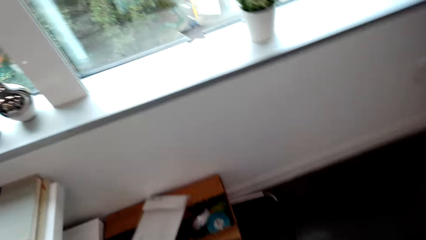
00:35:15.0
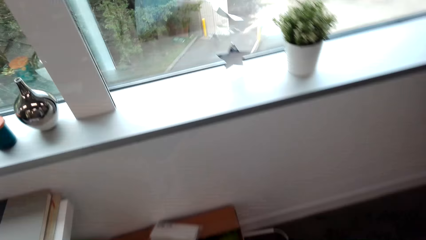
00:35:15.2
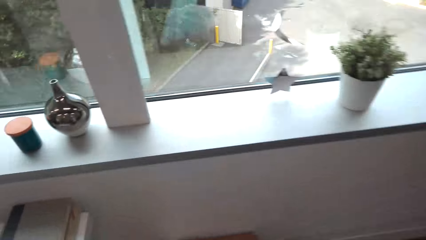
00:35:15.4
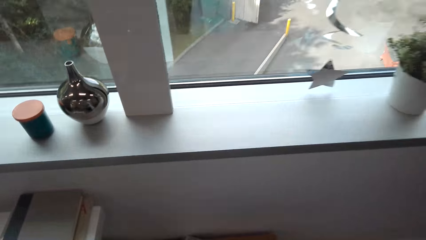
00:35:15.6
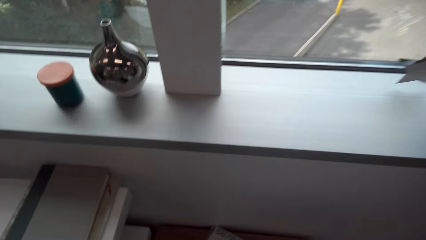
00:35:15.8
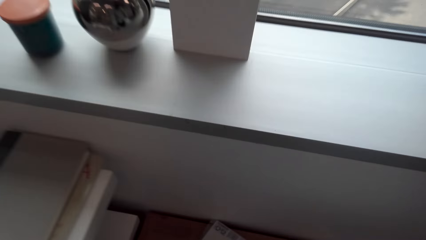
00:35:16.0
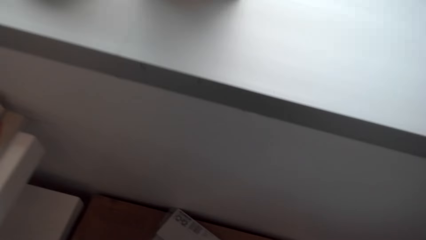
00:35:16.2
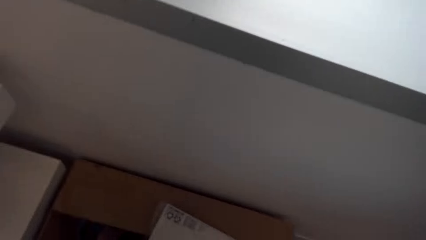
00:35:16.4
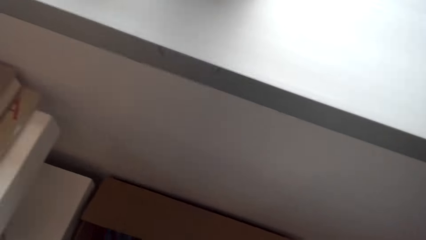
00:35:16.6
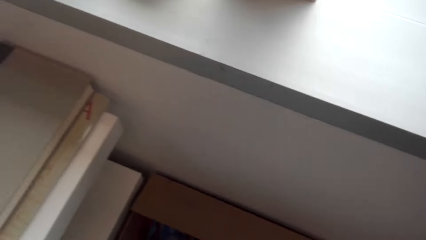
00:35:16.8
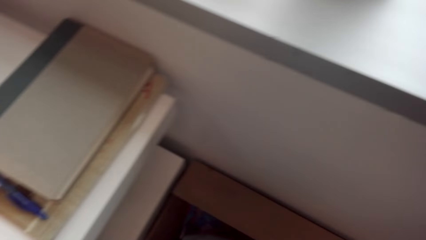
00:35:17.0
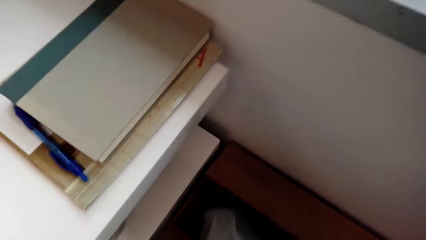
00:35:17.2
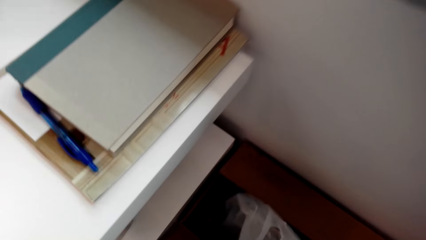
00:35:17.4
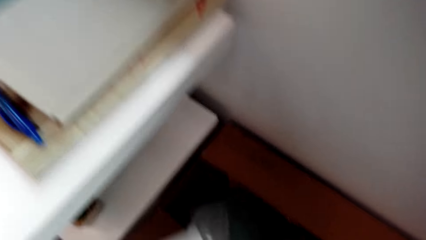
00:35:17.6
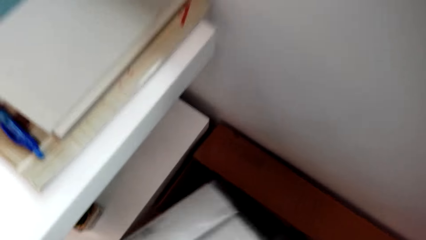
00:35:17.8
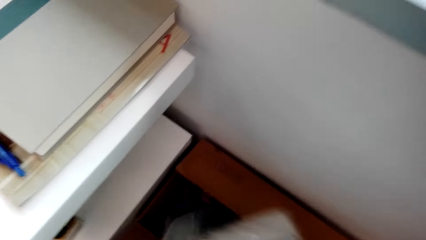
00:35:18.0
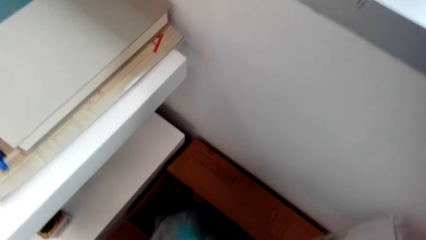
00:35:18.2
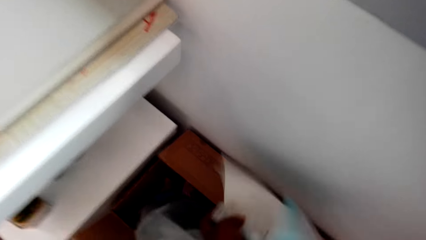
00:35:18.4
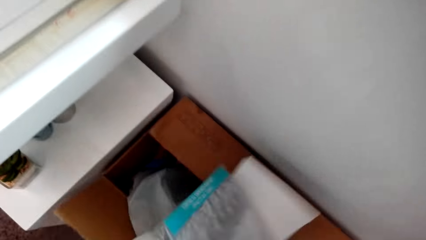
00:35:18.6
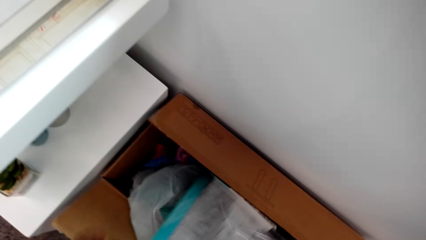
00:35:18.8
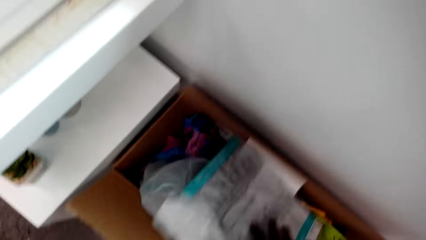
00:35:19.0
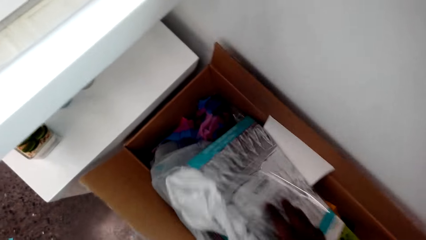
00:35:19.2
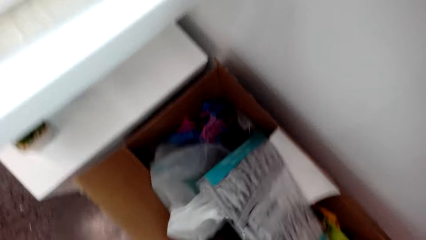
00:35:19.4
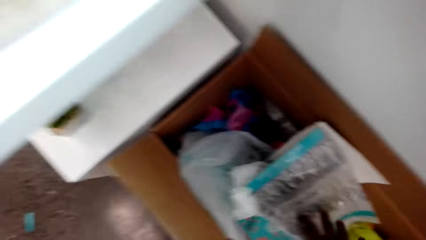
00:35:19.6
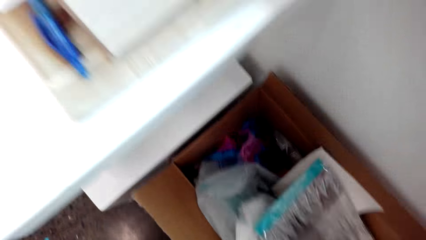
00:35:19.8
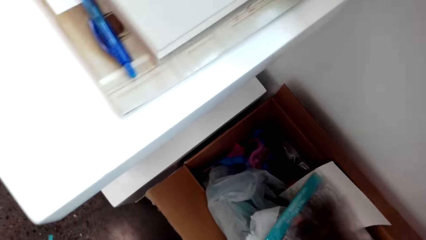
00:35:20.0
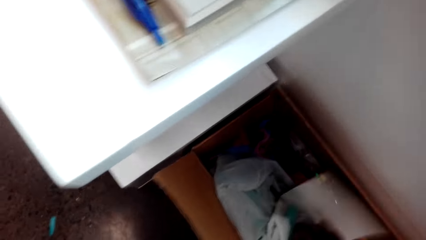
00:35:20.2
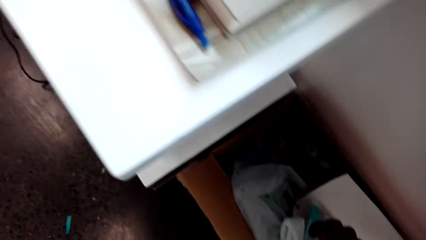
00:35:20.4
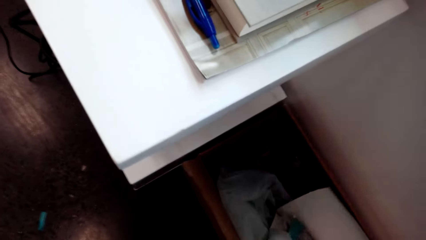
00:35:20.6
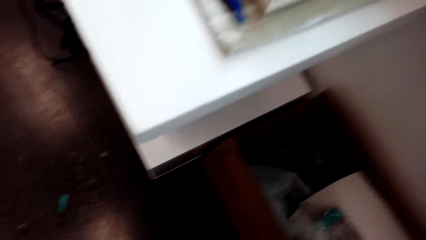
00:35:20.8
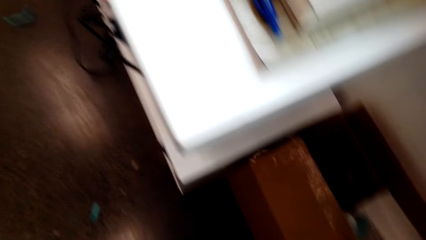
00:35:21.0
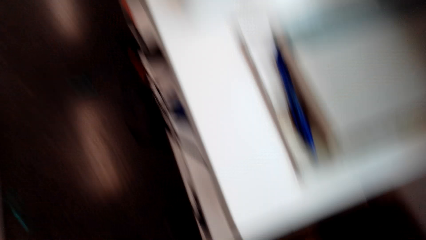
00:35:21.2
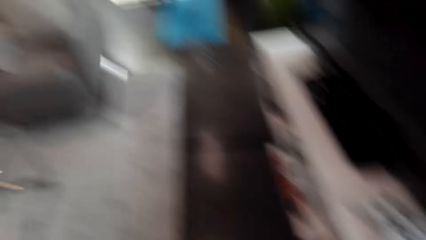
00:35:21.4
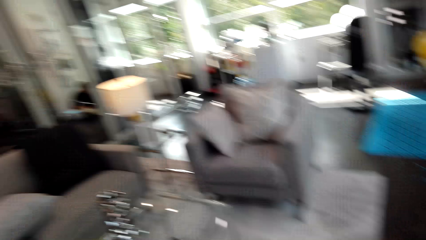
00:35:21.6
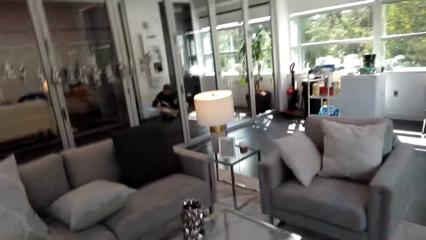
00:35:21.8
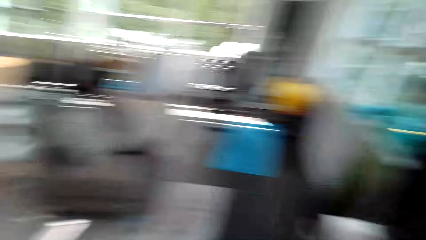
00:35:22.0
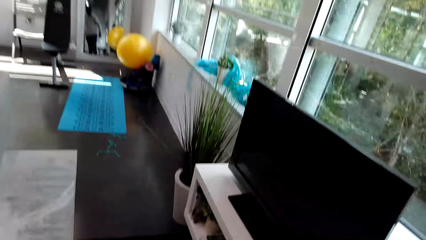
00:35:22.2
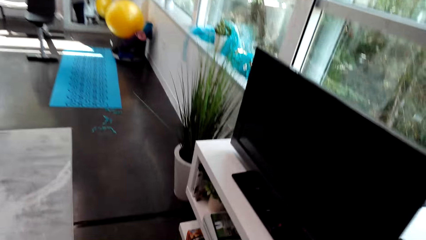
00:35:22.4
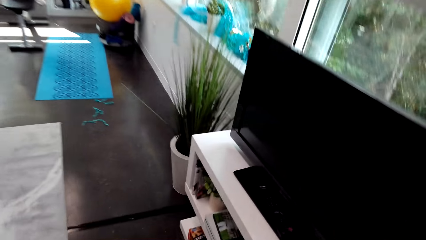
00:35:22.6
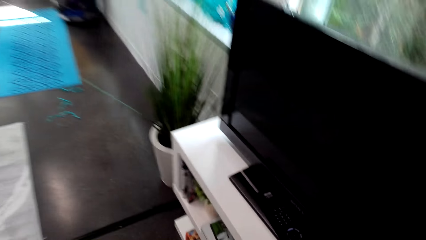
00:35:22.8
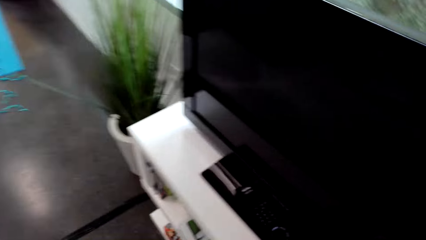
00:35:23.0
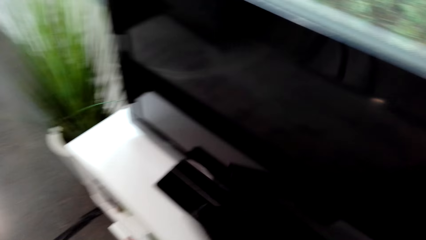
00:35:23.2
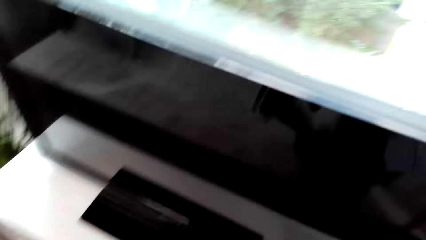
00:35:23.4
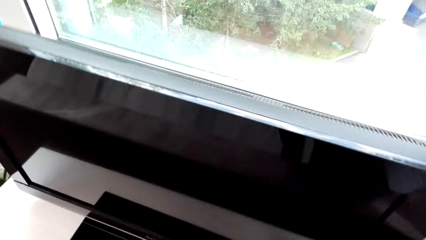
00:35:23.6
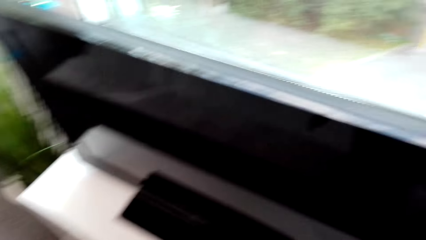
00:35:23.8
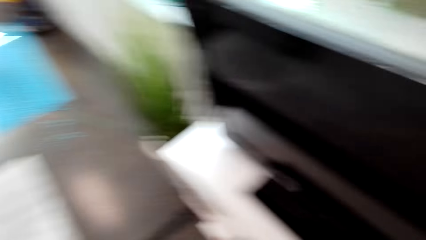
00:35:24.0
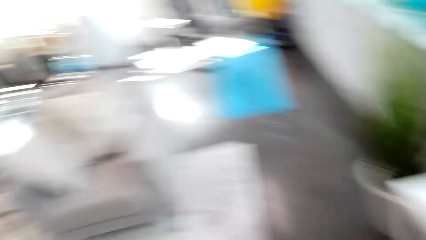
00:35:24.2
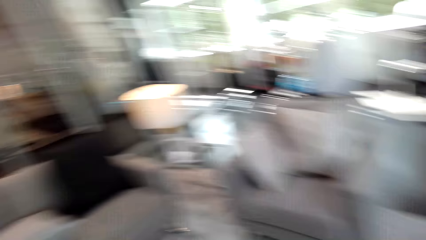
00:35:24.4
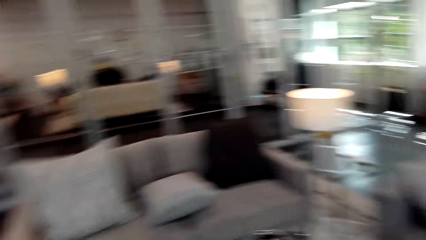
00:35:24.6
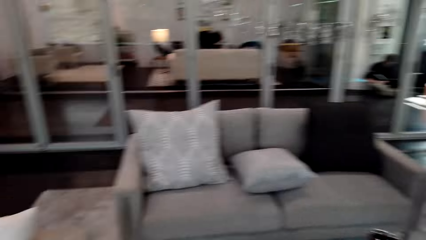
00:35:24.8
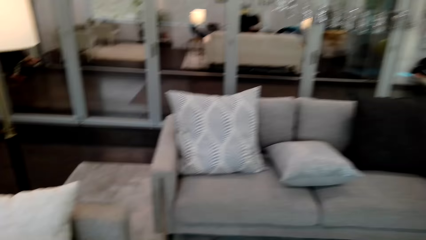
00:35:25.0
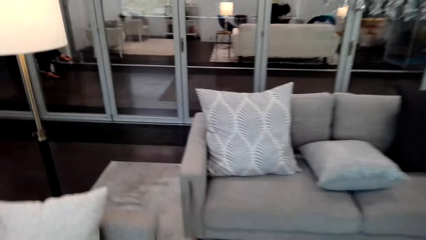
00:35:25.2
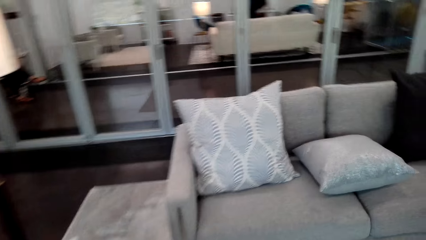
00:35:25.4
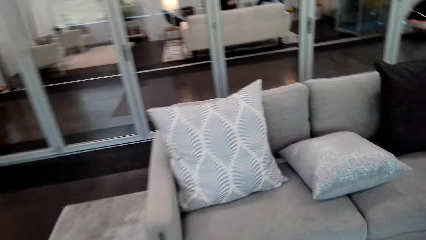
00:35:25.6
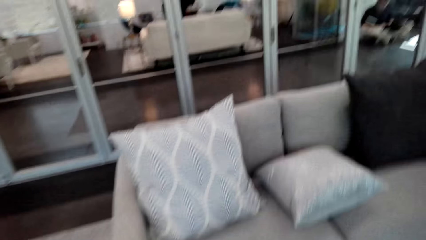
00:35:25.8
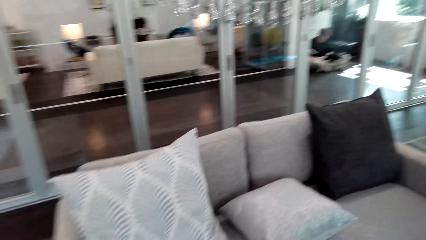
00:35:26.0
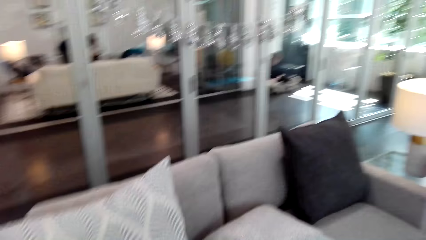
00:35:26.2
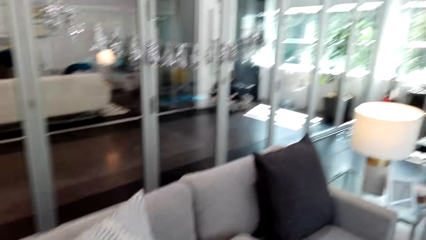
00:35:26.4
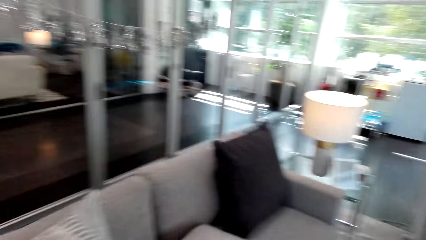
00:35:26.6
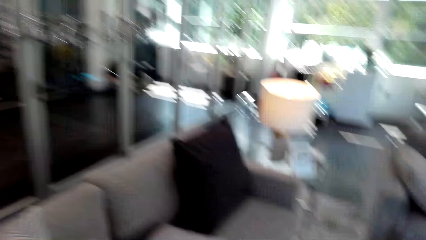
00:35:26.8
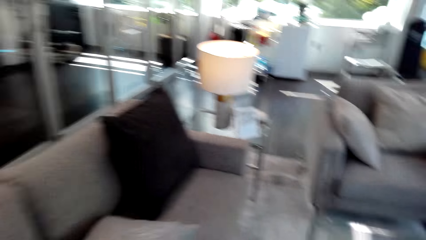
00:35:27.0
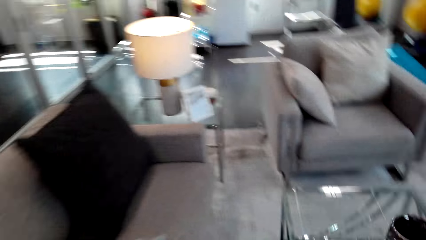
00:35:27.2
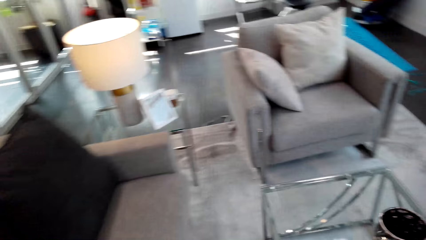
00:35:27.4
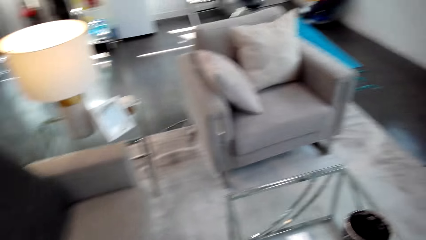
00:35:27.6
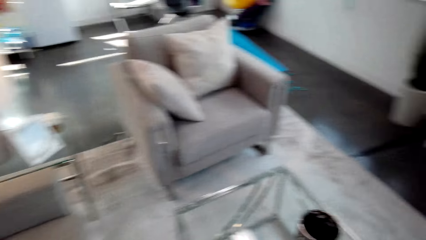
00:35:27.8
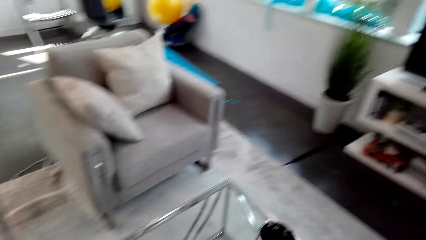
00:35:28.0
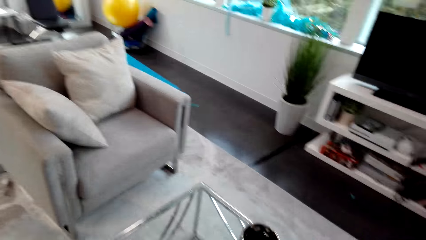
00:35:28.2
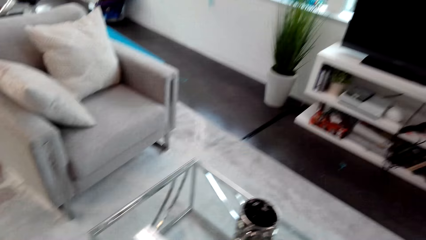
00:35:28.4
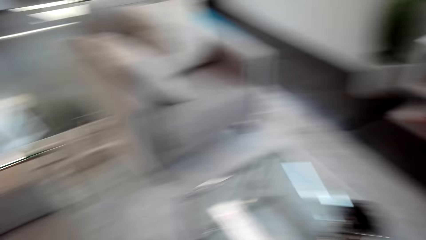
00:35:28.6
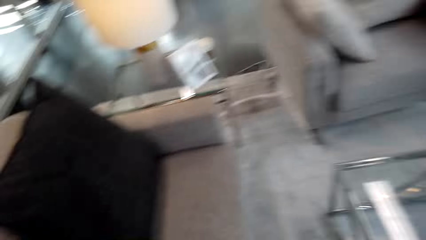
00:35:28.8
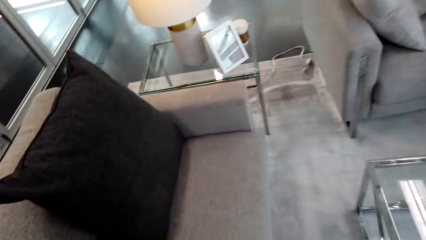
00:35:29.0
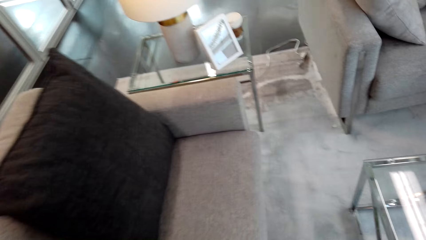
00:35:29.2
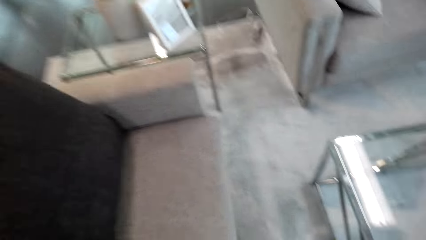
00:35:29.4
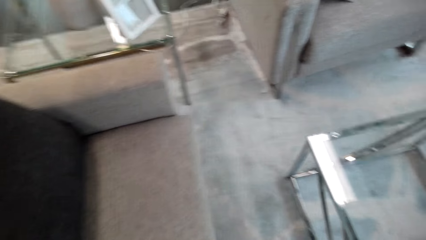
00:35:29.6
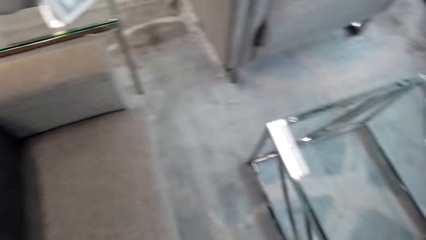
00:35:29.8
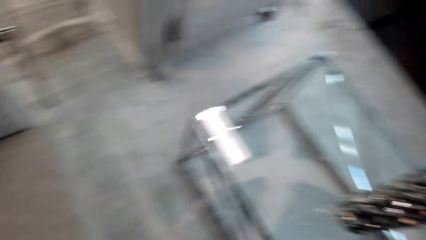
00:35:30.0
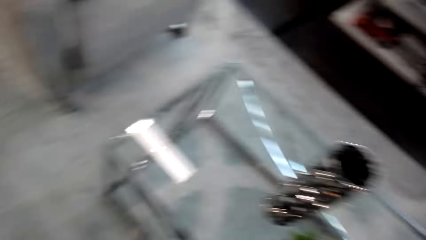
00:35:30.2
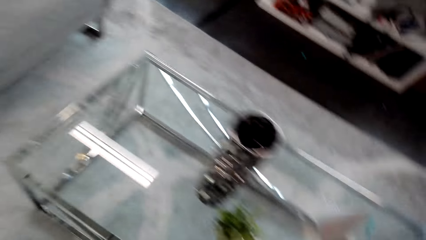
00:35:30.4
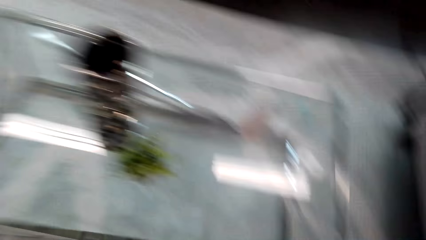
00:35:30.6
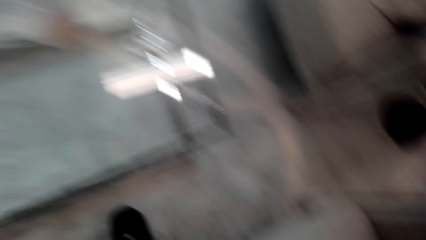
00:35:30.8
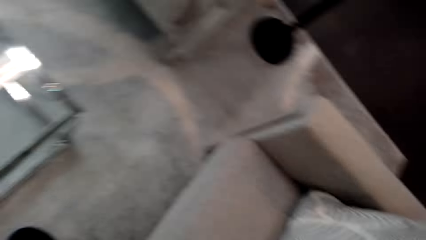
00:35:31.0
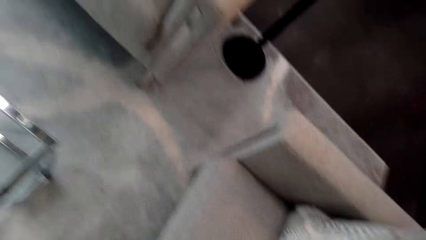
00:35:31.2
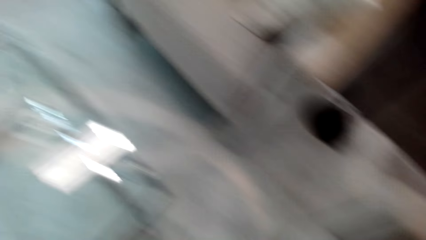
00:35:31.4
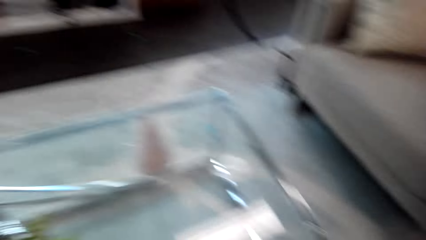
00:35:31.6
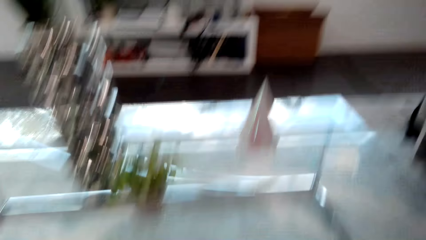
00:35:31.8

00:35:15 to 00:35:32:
The camera wearer walks around the house. They select books from the polythene. They take out more decors from the box. They walk around the house.
